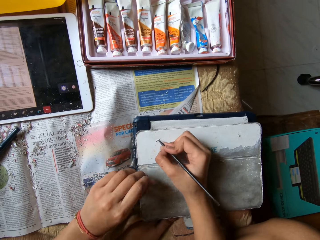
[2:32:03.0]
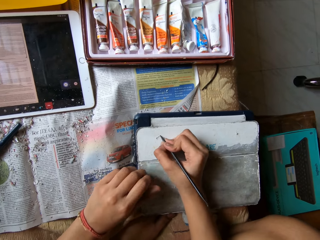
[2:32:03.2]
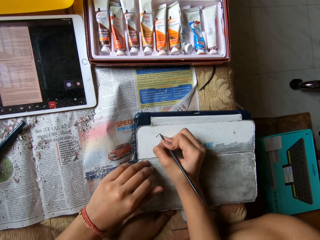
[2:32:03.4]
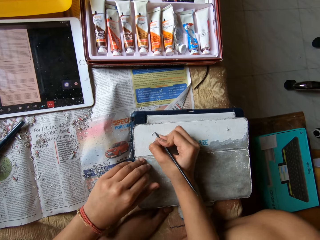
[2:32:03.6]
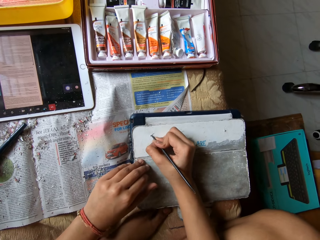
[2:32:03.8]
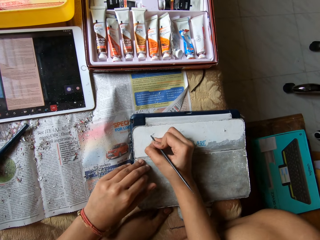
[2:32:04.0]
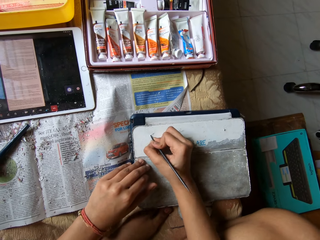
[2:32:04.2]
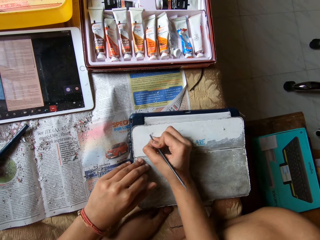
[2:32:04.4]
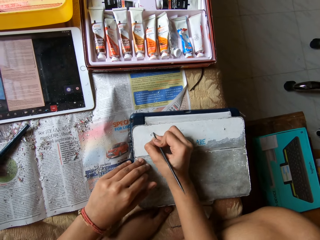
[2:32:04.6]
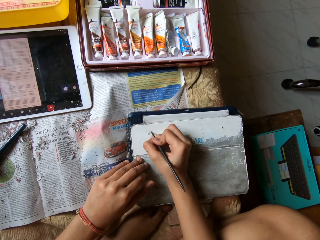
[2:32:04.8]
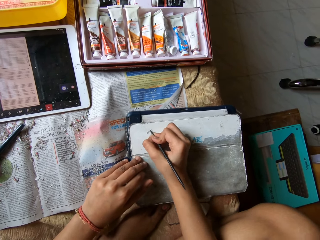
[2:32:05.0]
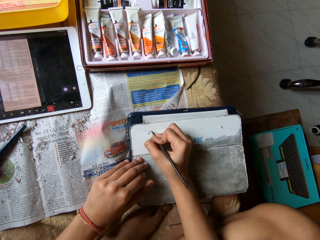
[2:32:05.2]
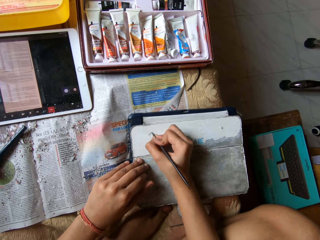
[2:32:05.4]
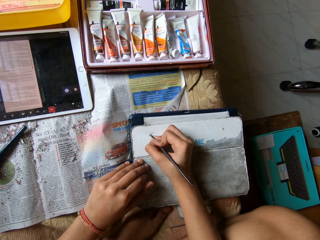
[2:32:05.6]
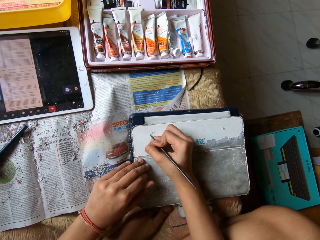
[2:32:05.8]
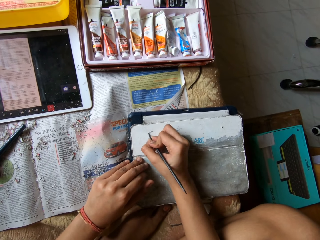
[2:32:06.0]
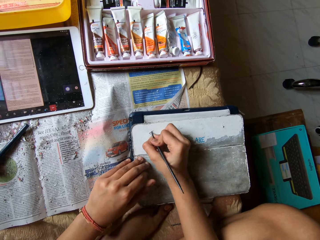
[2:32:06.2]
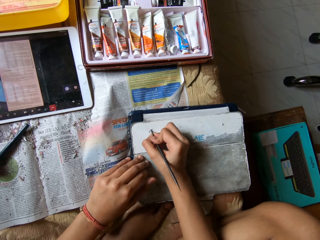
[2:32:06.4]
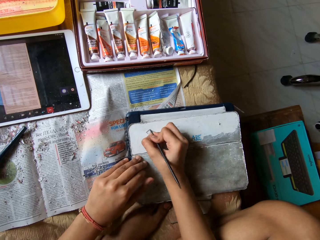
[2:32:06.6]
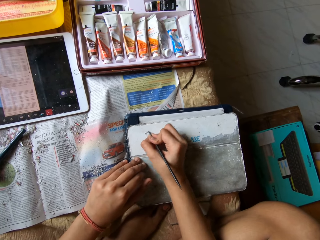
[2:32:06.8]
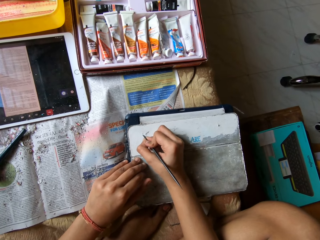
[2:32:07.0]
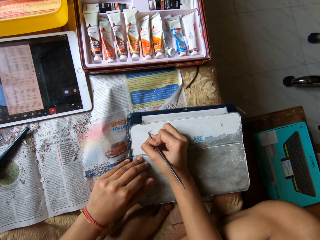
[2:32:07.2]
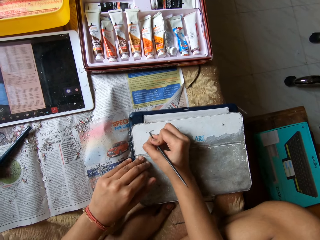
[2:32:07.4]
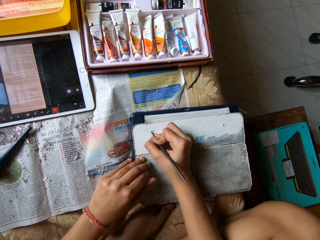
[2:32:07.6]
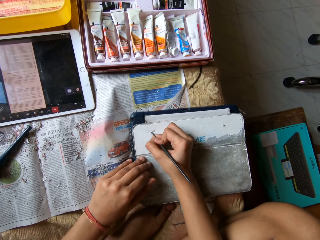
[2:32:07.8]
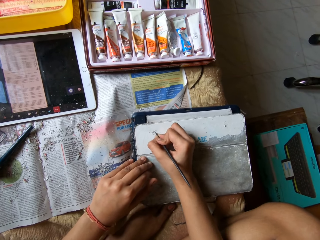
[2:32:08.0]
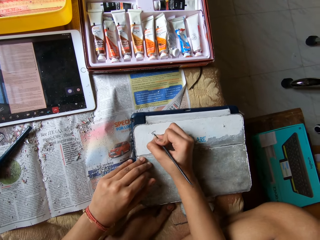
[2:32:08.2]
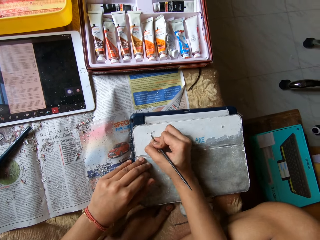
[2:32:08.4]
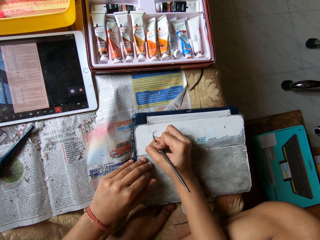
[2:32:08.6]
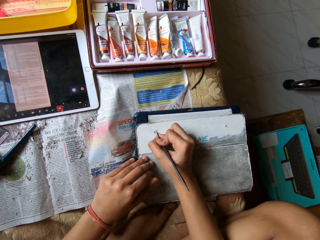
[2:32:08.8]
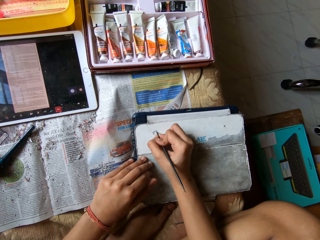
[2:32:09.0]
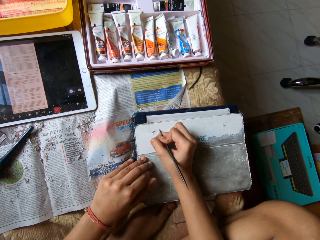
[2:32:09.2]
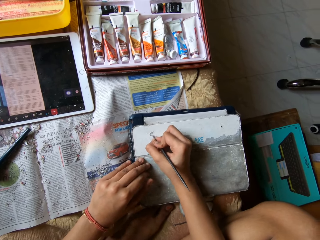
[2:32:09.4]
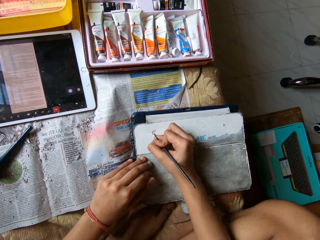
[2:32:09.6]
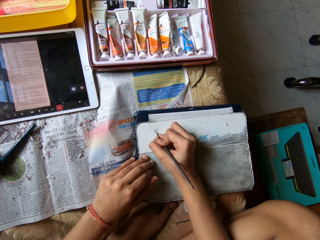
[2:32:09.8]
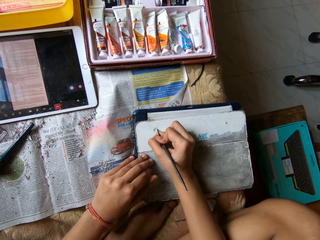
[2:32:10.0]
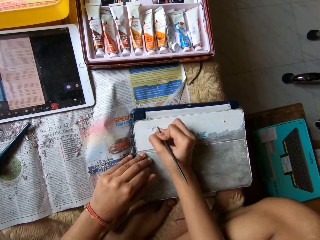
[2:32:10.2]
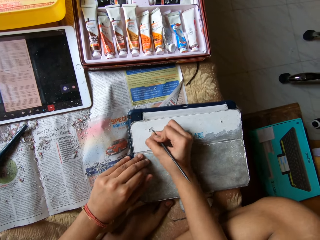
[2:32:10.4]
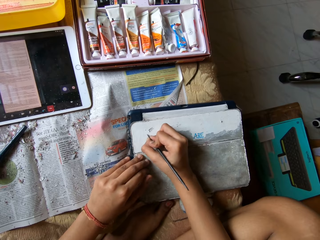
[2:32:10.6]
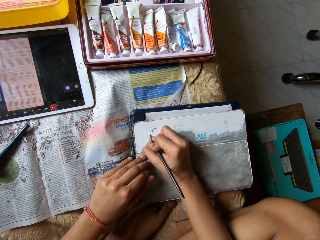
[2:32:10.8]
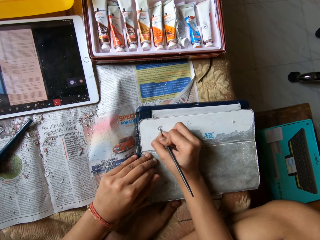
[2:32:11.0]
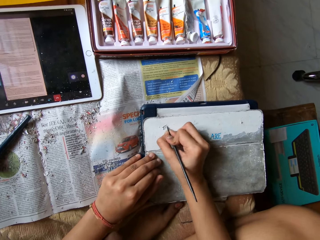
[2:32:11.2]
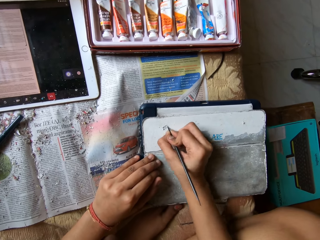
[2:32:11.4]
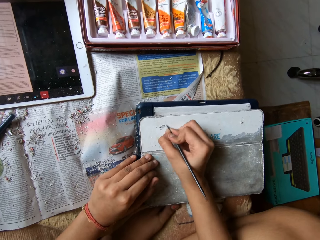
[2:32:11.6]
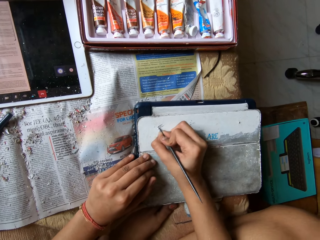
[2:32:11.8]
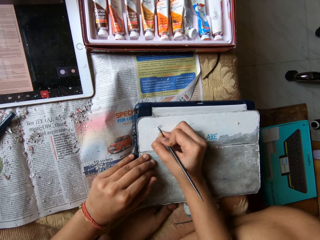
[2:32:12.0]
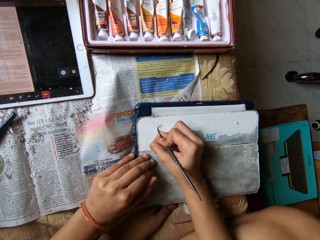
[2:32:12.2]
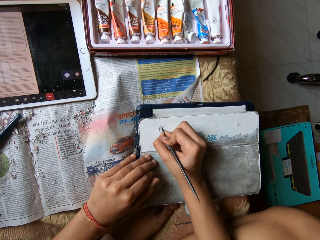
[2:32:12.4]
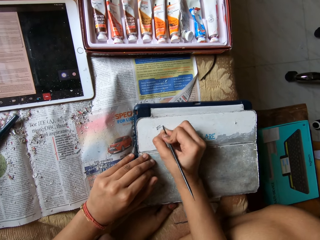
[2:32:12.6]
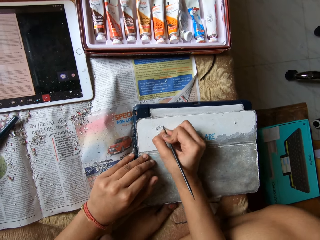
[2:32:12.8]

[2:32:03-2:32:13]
The camera wearer removes the cover. She scratches the pouch with the pen in her right hand.

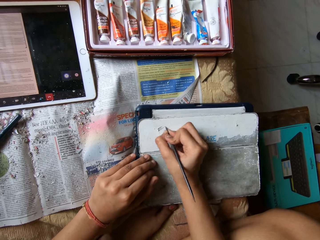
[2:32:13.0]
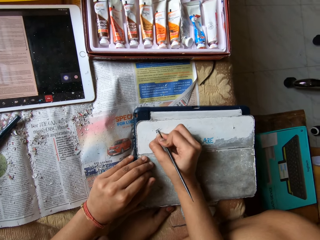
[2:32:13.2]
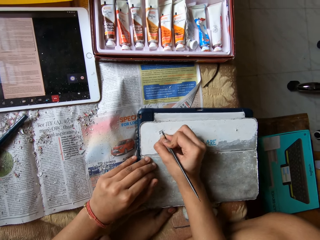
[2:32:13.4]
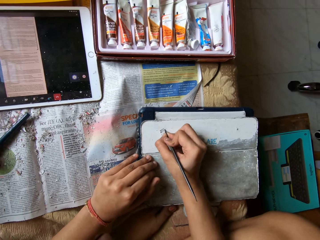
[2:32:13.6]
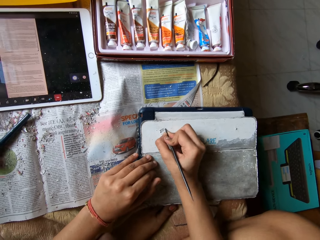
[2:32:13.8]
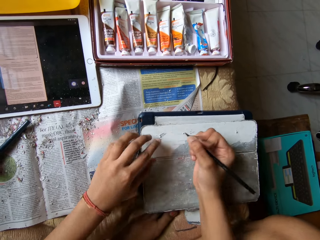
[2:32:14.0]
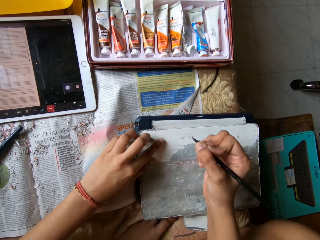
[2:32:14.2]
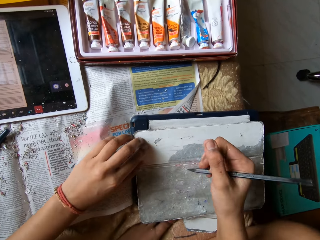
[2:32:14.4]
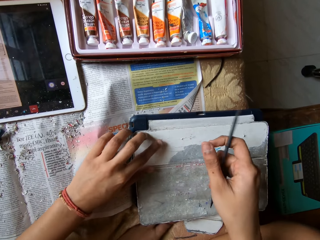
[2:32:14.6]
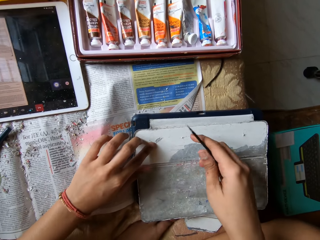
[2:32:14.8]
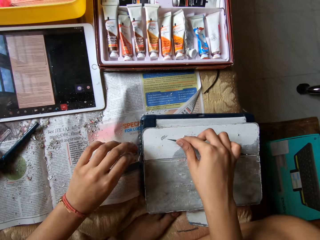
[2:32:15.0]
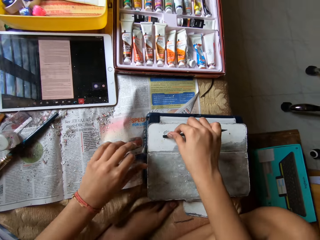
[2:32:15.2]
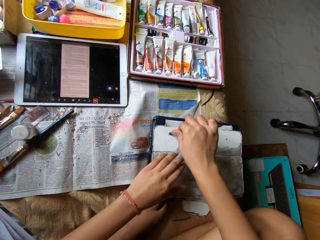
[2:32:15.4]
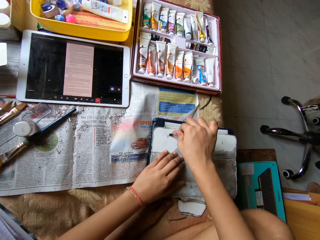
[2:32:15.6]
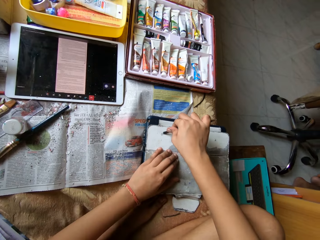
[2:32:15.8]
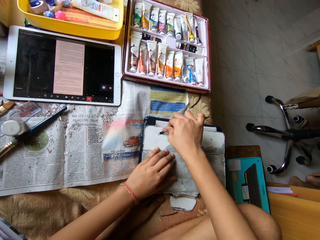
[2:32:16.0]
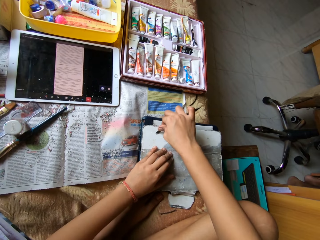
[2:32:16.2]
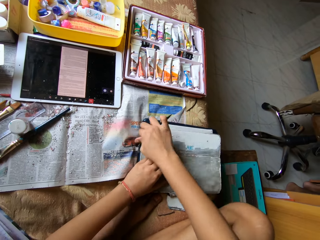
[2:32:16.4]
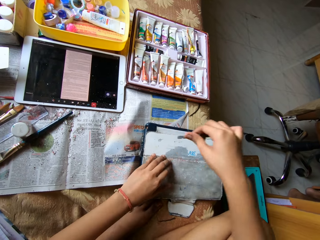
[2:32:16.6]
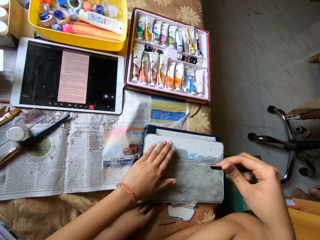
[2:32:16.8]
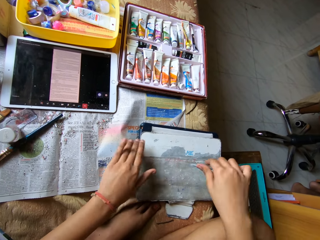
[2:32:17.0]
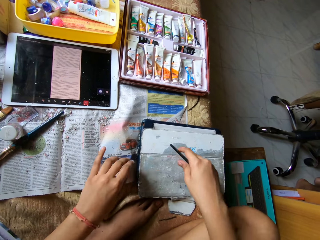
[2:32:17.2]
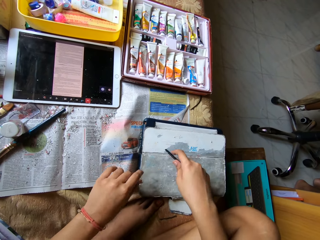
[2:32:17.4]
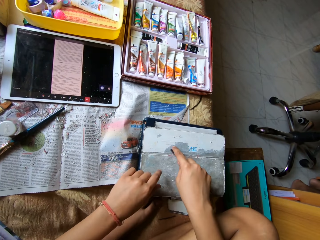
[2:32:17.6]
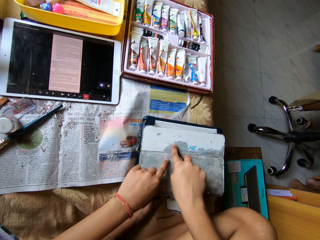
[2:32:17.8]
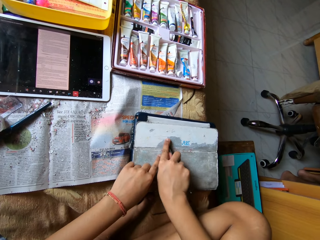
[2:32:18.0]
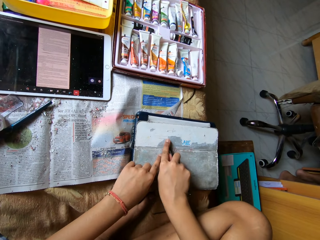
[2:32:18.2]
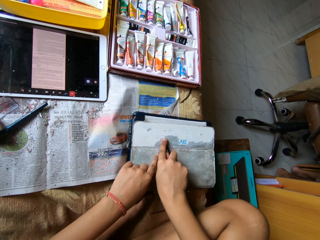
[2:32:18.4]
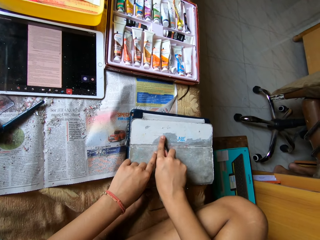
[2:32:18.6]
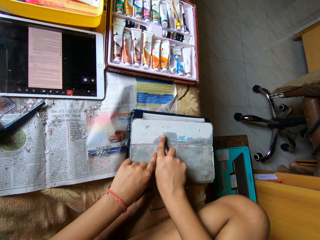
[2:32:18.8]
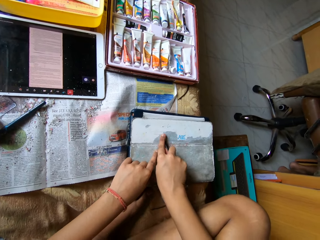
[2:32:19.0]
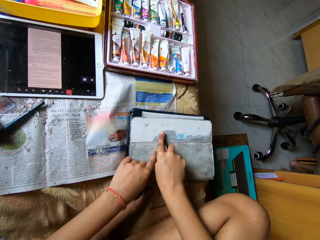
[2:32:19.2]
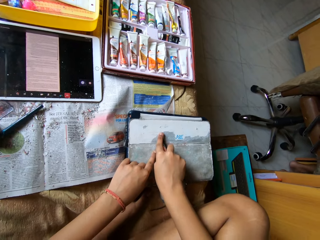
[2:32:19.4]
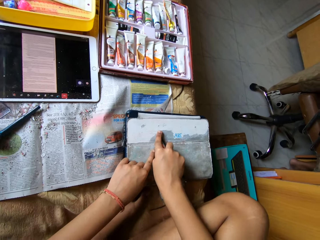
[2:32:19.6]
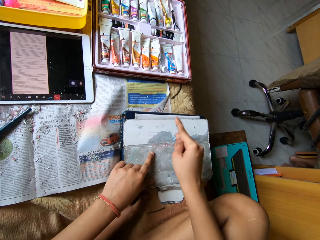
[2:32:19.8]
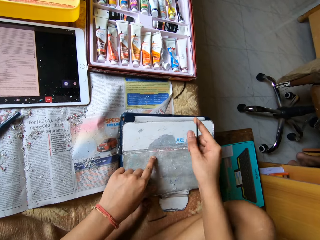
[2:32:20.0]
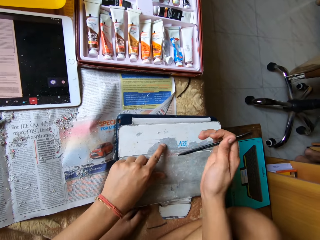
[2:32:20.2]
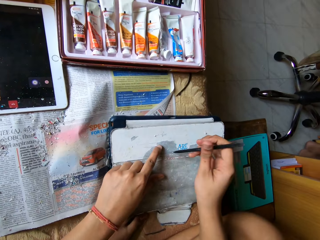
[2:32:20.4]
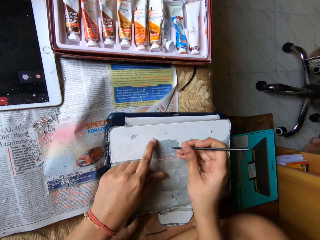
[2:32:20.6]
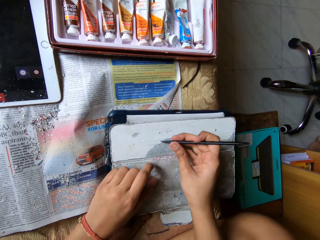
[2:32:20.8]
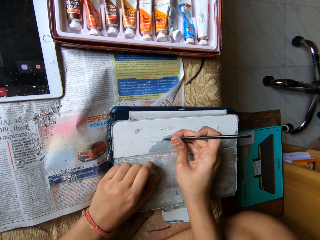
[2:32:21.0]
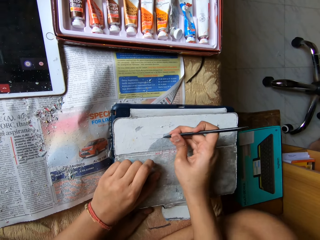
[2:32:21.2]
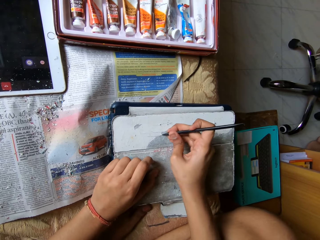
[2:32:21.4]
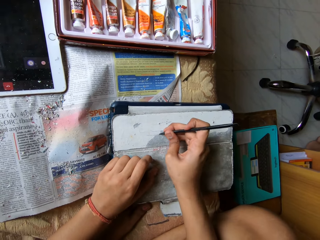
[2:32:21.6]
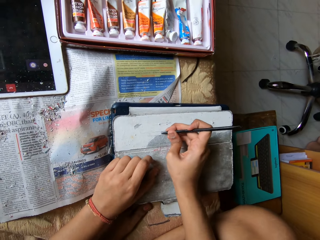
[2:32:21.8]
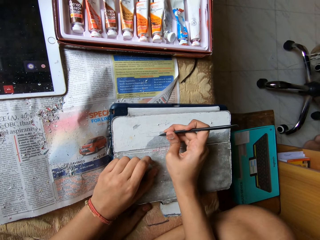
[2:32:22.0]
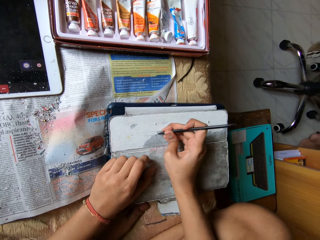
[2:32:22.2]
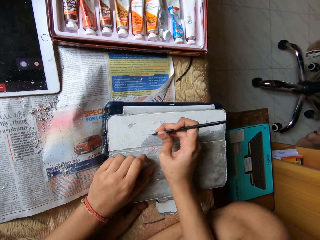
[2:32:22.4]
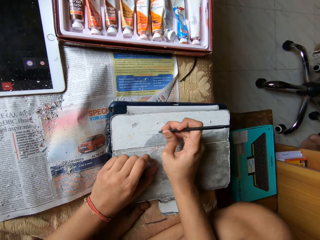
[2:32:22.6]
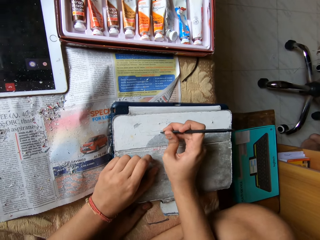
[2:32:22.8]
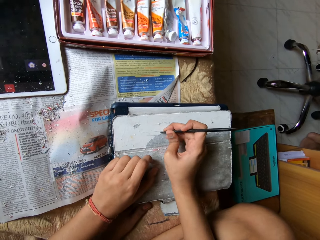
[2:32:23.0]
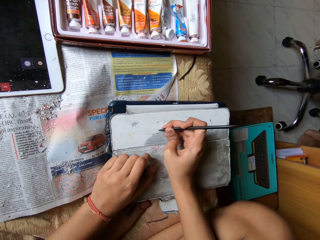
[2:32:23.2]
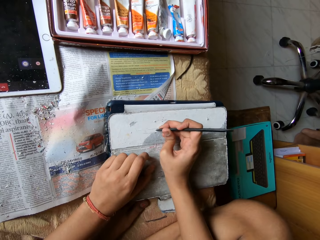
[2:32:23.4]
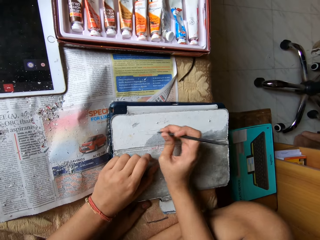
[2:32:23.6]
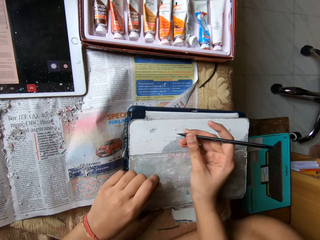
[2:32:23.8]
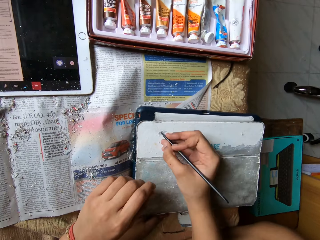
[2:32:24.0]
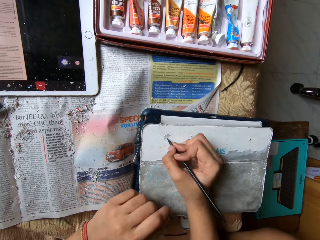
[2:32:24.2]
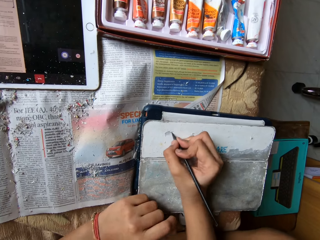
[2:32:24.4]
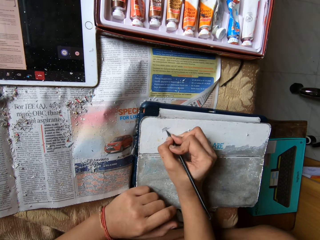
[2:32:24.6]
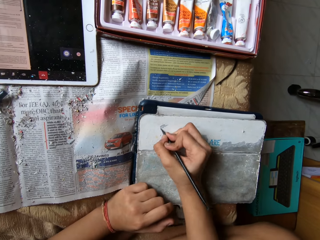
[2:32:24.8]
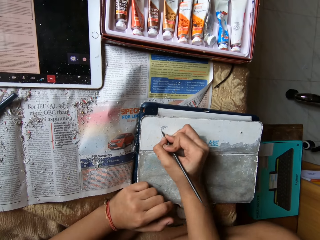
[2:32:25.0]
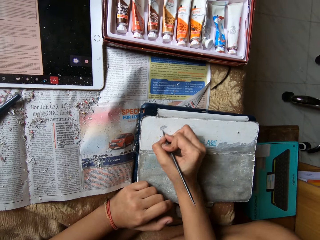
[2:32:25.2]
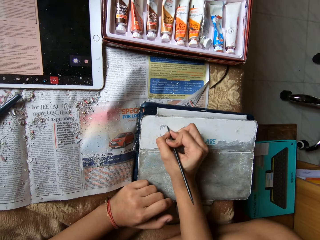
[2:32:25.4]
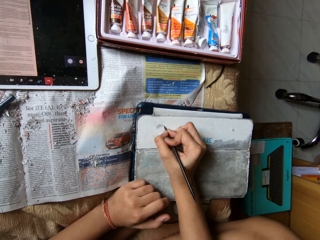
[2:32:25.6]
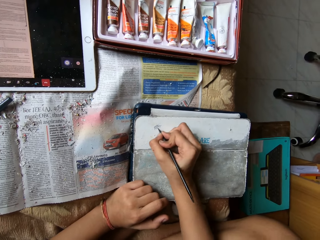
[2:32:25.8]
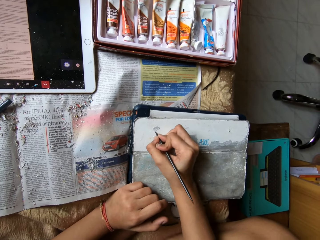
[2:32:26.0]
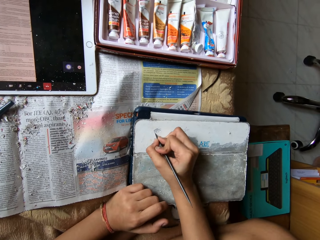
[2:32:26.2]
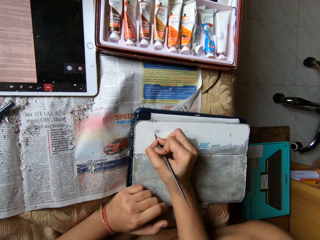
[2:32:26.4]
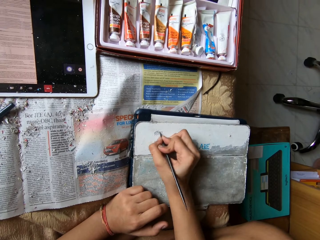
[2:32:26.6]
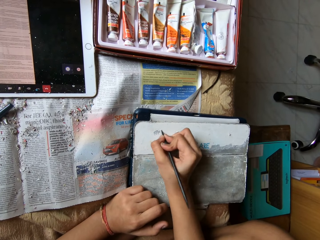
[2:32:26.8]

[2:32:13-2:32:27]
The camera wearer touches the pouch with her left fingers. She scratches the pouch with the pen in her right hand. She puts her left hand on the pouch. She sweeps the pouch with her left hand. She scratches the pouch with the pen in her right hand. She puts her left index finger on the pouch. She scratches the pouch with the pen in her right hand.
